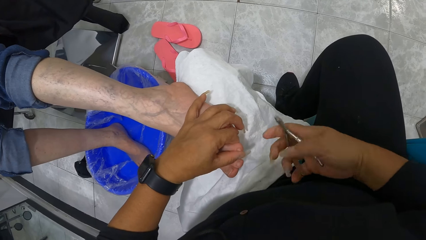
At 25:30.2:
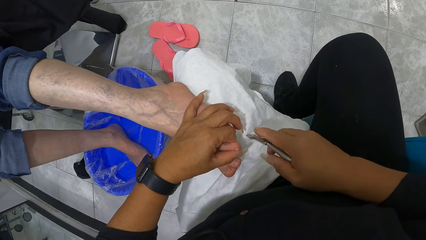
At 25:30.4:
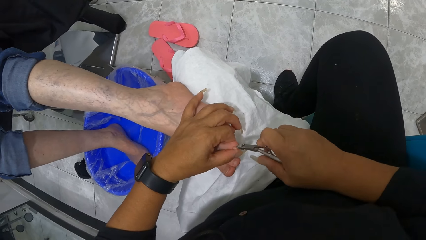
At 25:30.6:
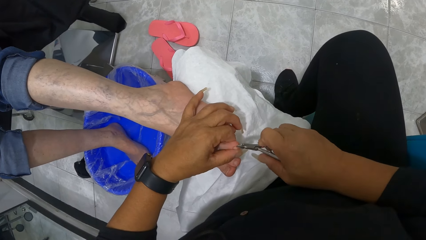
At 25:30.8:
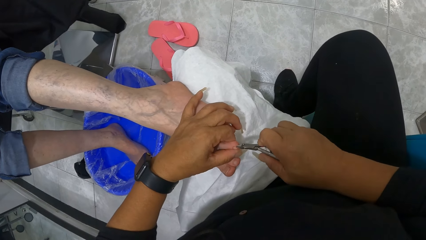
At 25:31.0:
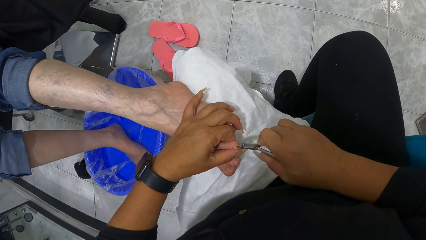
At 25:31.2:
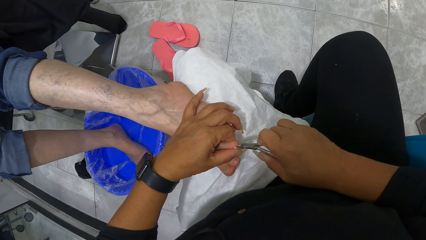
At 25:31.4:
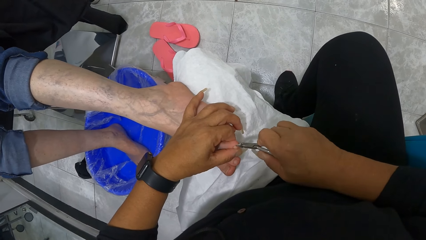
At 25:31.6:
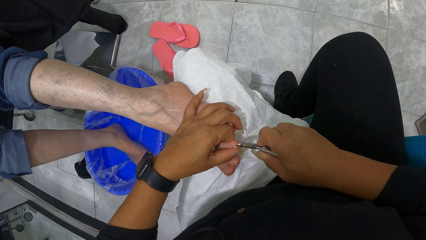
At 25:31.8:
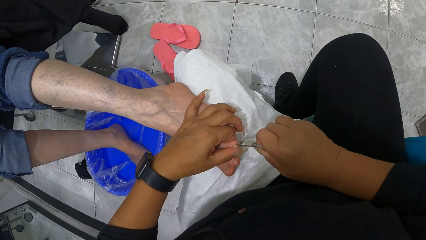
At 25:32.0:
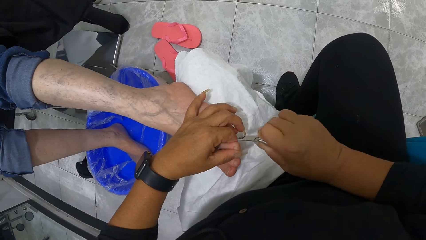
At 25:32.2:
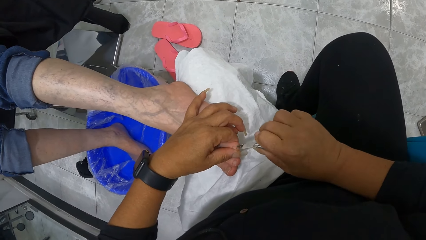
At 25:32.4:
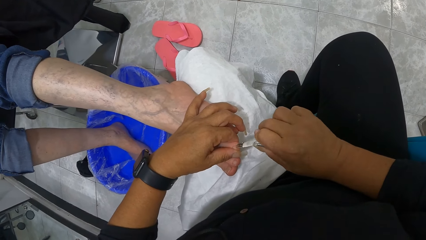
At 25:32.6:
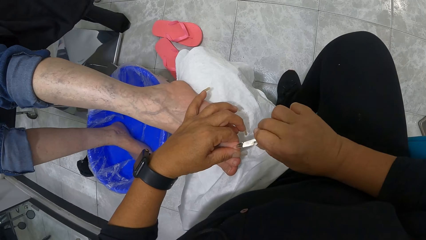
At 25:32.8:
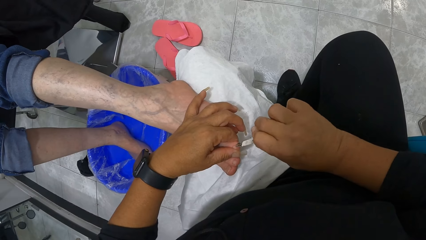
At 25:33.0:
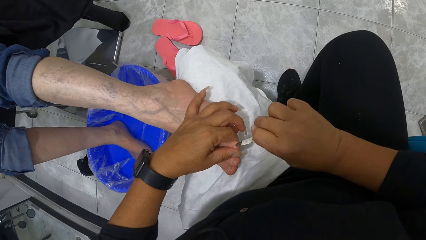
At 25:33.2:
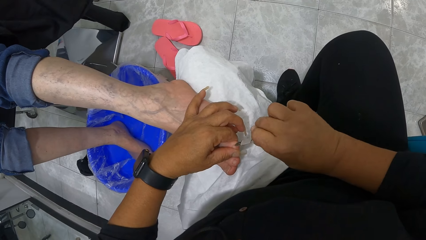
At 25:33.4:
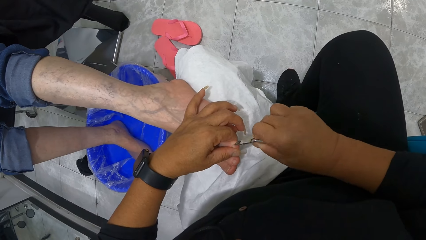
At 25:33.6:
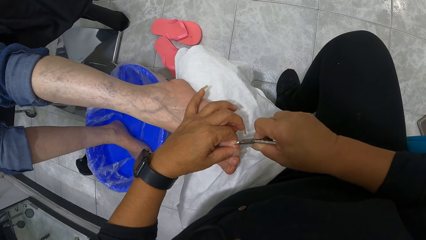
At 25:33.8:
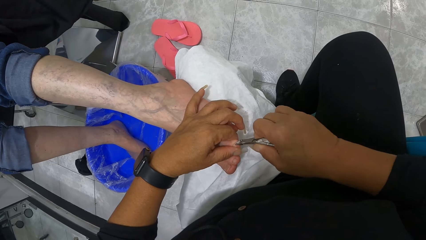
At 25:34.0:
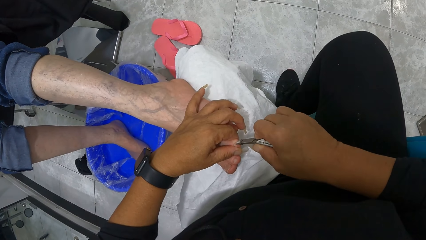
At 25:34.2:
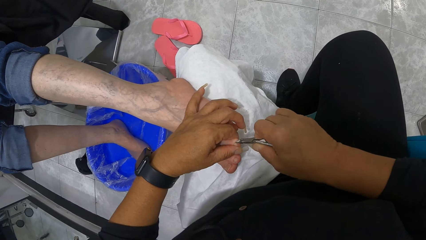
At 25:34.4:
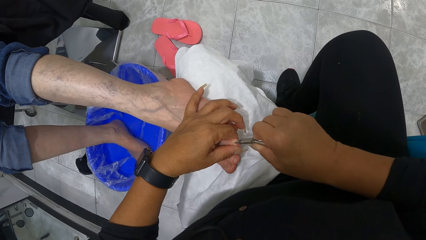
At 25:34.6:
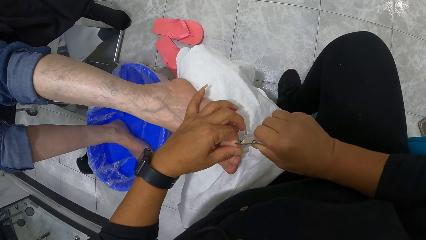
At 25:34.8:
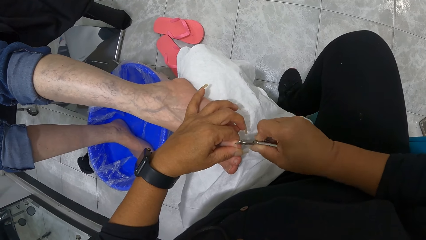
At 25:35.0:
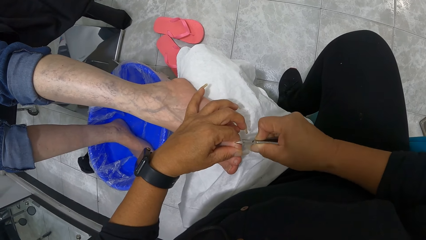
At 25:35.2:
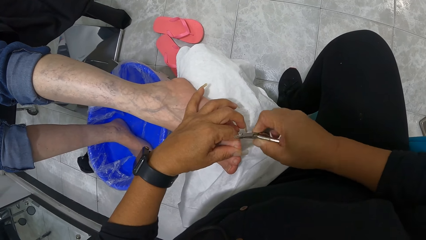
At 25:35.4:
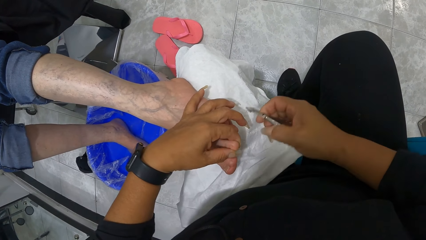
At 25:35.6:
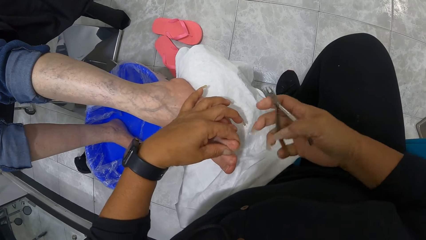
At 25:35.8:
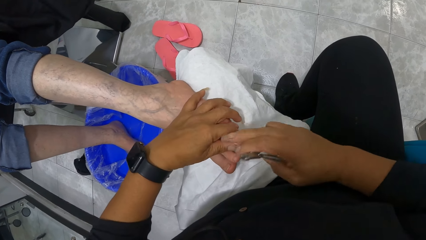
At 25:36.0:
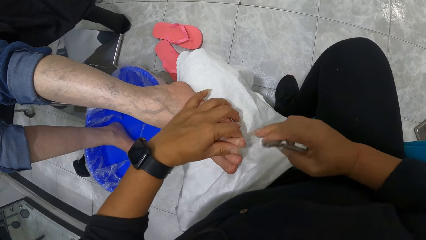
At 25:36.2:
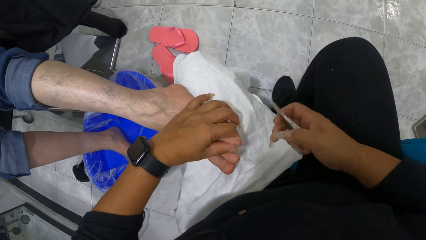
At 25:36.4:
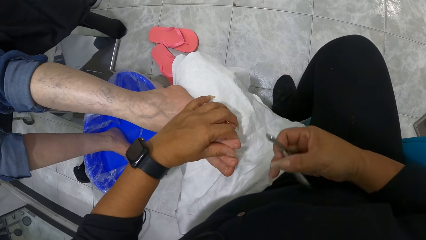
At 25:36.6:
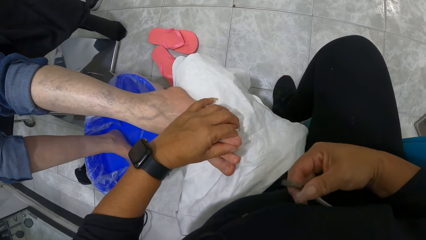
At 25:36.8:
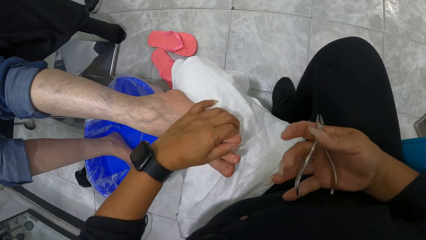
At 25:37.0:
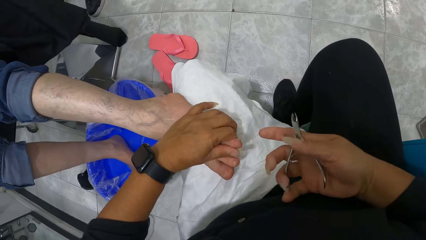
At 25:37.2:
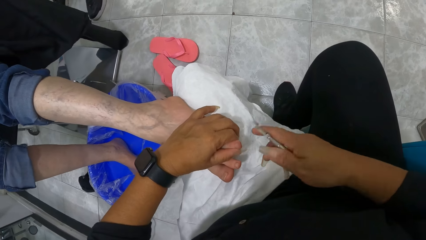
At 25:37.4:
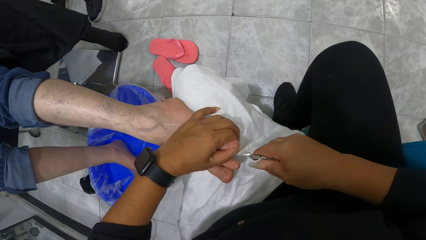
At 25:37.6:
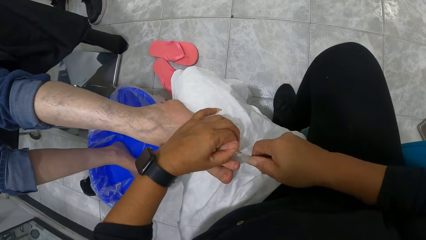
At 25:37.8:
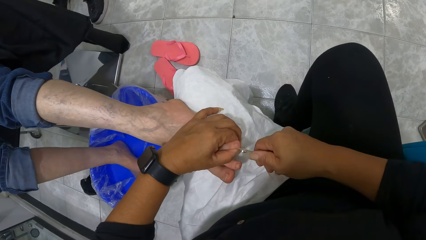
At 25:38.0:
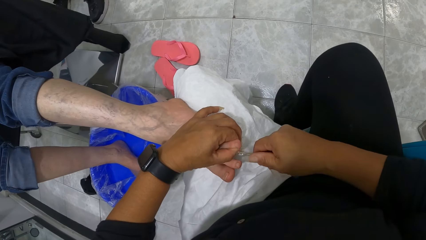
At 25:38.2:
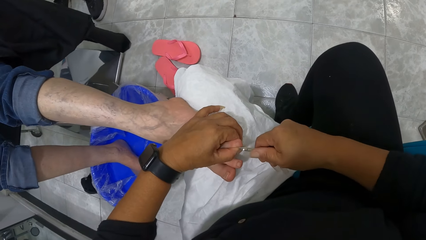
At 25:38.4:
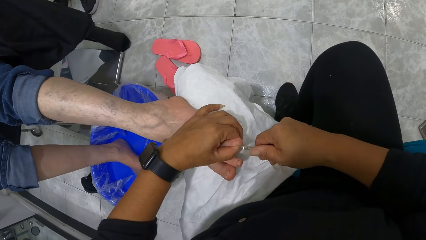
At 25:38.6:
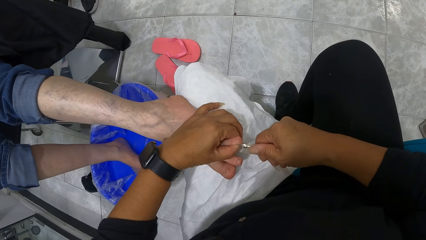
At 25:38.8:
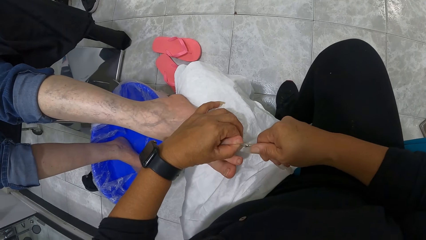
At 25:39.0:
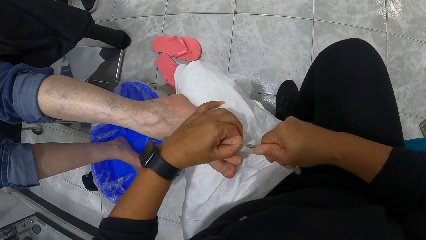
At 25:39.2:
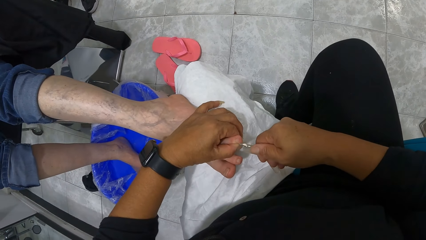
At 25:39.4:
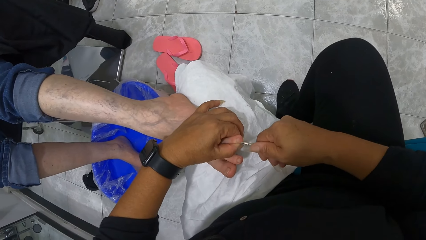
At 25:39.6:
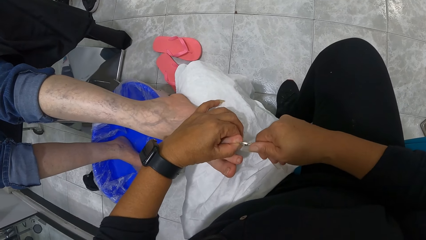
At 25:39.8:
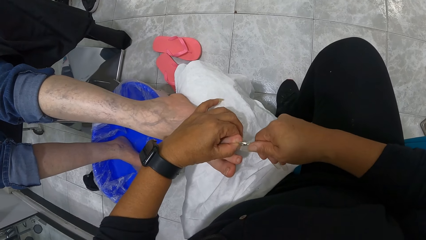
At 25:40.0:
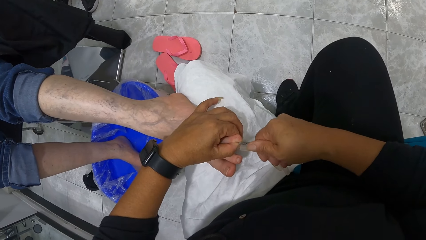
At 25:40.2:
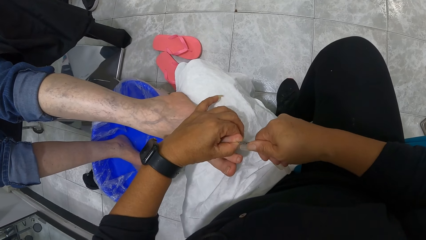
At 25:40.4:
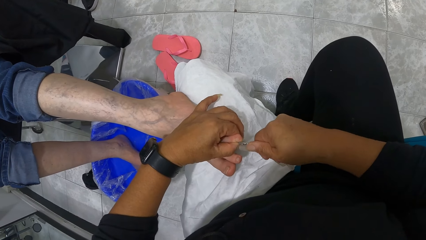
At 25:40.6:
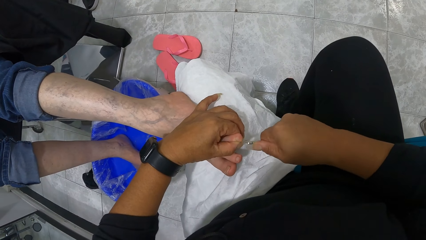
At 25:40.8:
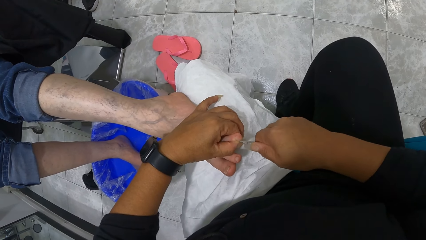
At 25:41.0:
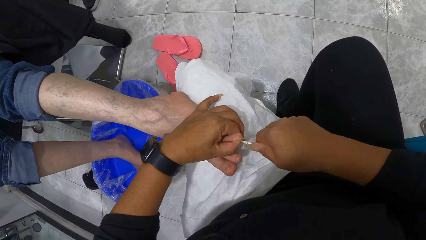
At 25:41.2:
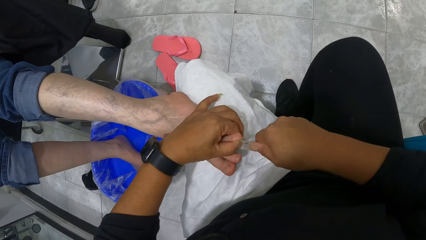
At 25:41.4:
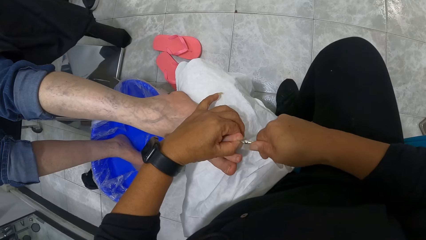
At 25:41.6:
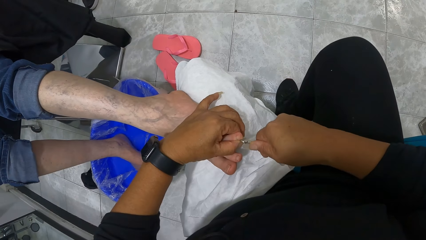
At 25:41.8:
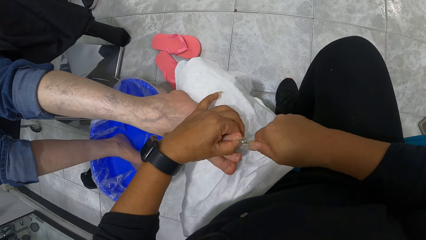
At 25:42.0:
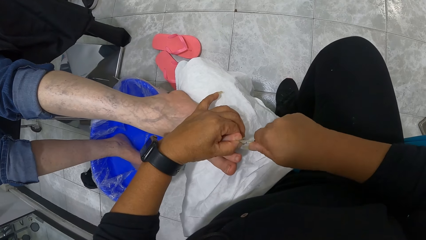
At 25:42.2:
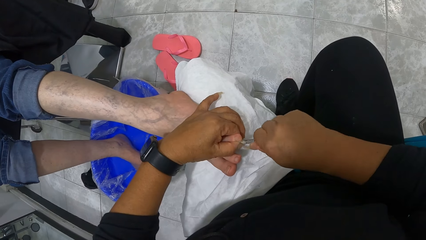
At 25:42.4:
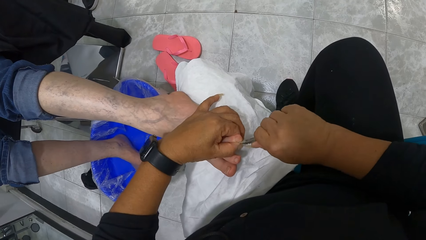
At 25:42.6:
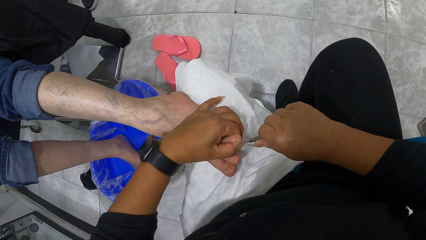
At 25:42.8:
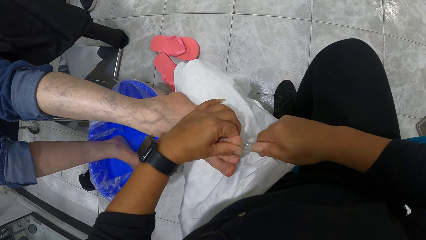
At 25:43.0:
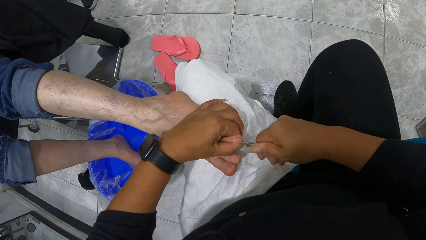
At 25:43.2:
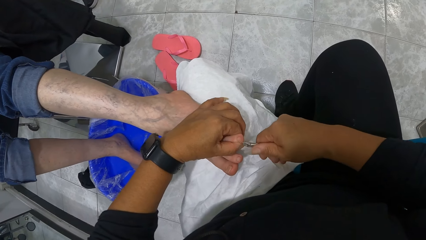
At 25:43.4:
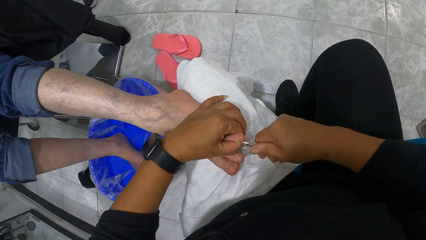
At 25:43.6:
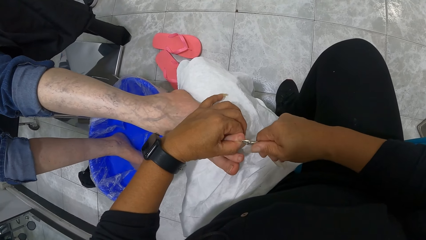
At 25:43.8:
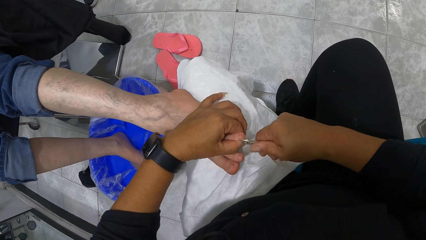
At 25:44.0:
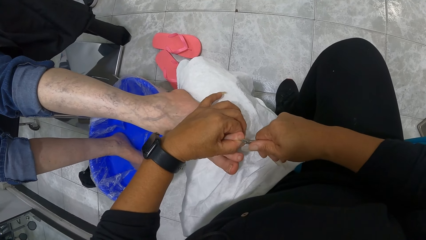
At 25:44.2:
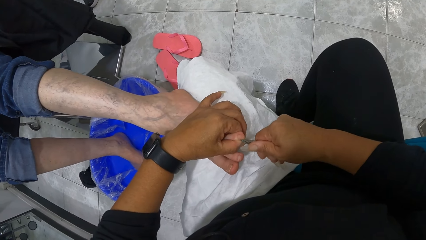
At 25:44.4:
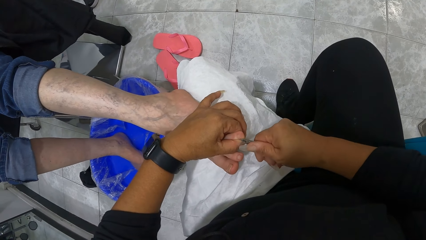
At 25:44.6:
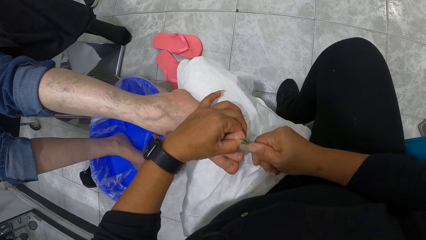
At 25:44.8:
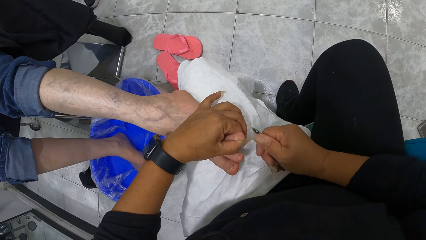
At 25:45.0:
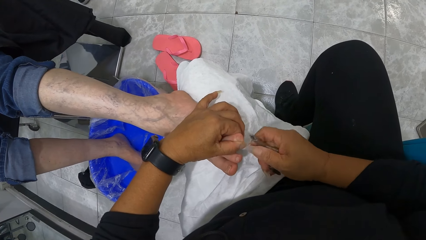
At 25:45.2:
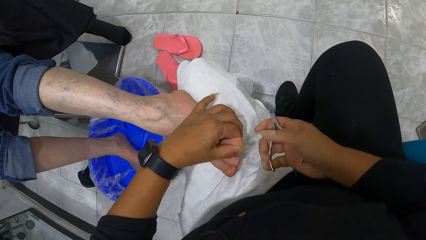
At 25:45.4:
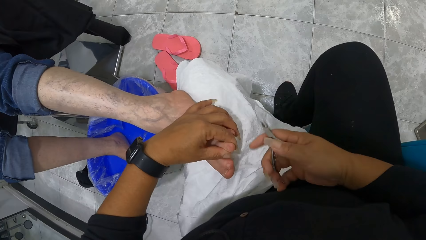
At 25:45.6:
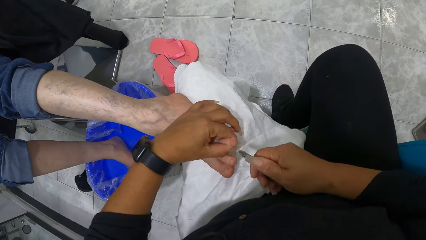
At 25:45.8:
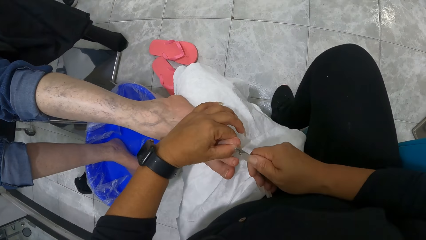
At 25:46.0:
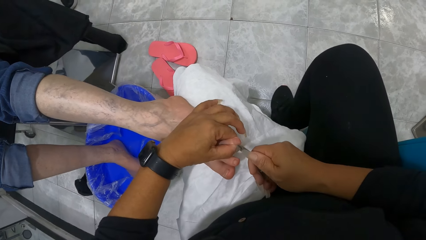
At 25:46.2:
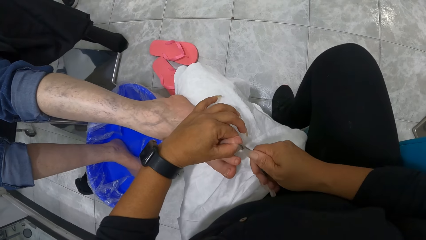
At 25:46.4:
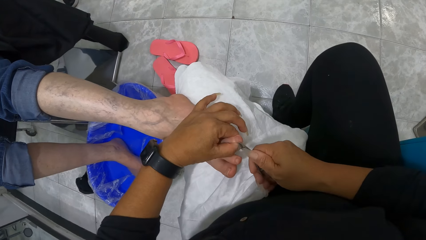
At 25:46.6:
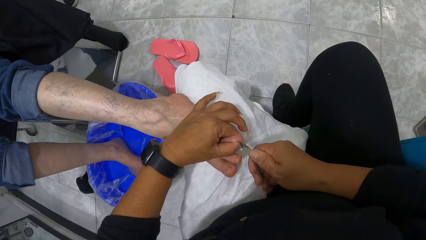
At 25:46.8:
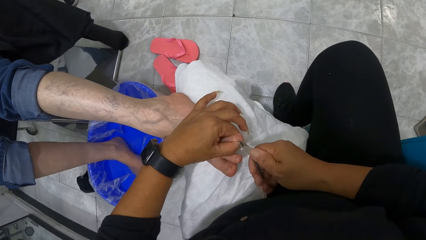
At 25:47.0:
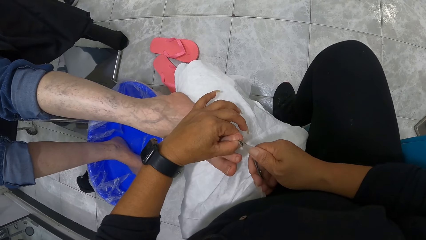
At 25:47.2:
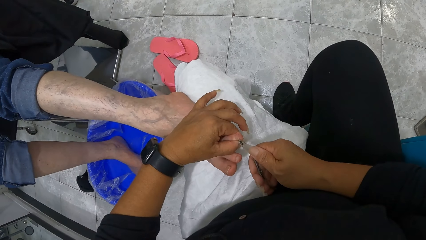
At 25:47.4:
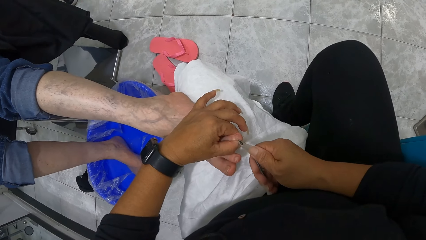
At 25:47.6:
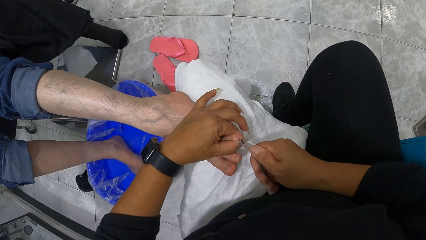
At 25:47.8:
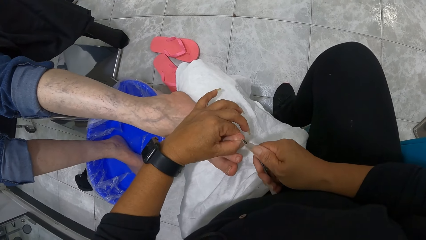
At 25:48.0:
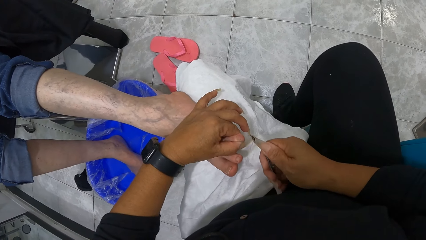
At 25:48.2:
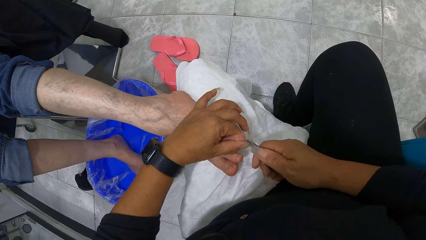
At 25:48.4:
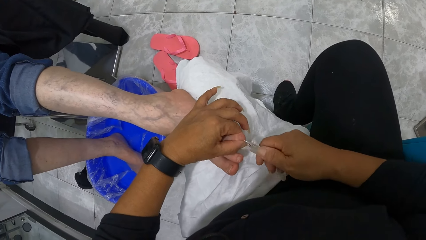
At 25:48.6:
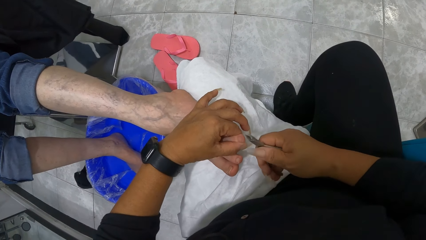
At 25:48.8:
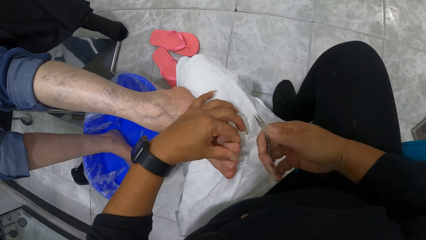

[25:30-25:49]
The camera wearer adjusts the cuticle nipper on the hand with her right hand. She nips the toe with the cuticle nipper with her right hand. She cleans the toe with her right hand. She adjusts the cuticle nipper with her right hand. She nips the toe with the cuticle nipper with her right hand. She adjusts the cuticle nipper with her right hand and nips the toe with the cuticle nipper with her right hand.
